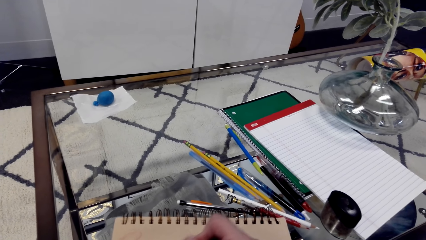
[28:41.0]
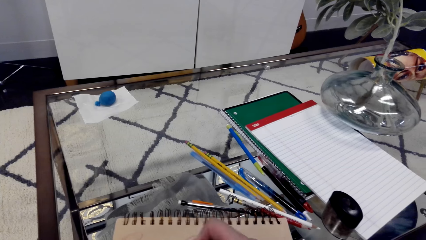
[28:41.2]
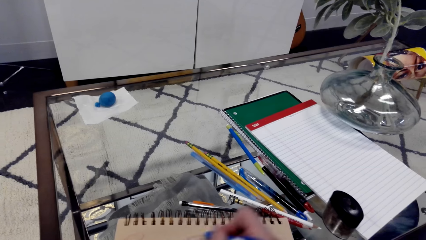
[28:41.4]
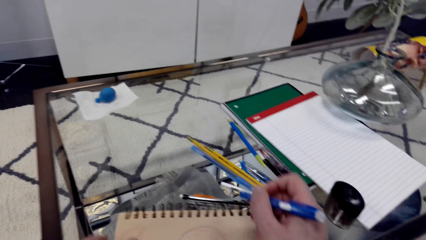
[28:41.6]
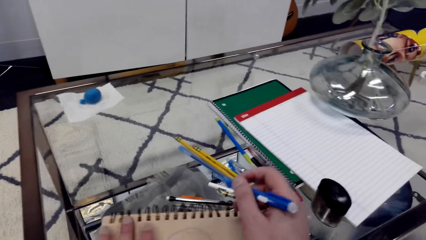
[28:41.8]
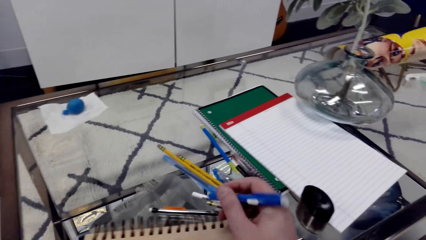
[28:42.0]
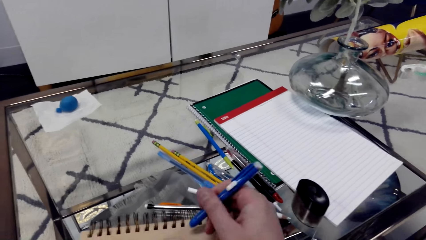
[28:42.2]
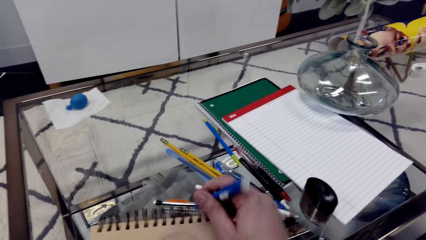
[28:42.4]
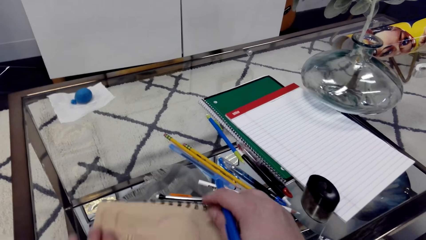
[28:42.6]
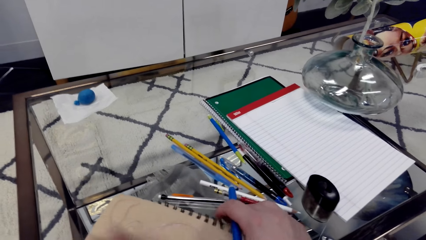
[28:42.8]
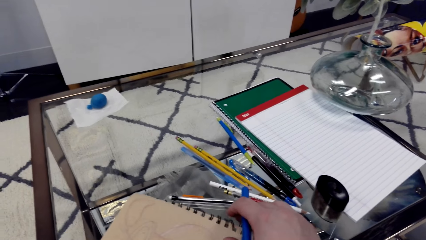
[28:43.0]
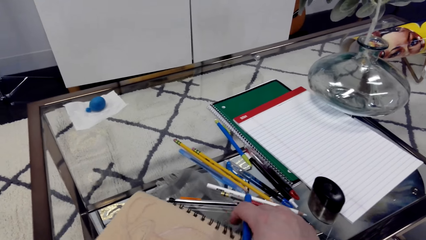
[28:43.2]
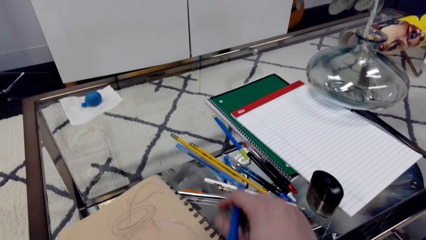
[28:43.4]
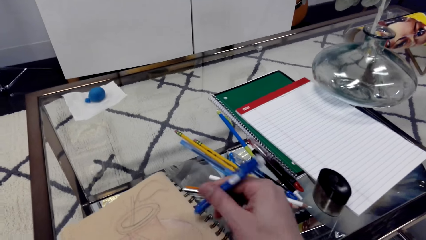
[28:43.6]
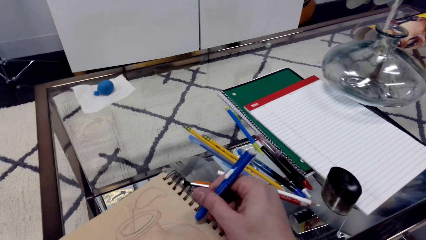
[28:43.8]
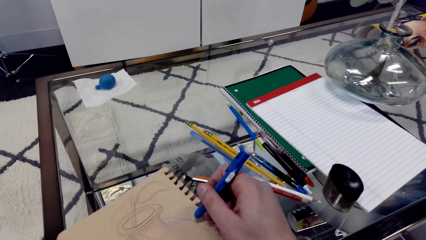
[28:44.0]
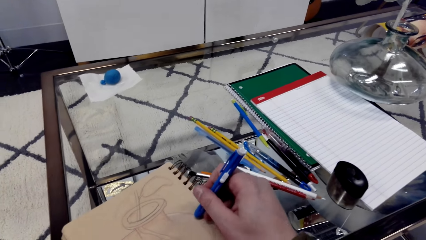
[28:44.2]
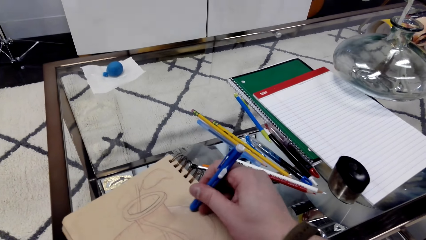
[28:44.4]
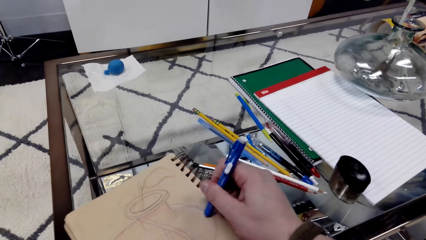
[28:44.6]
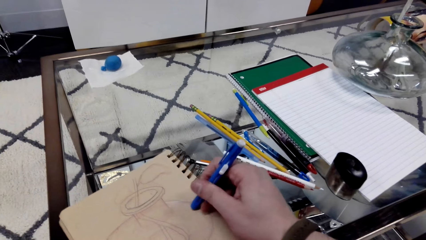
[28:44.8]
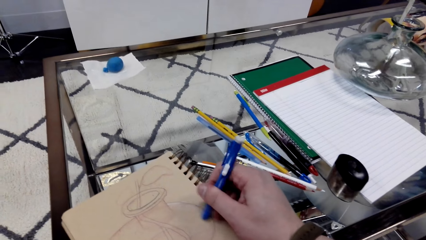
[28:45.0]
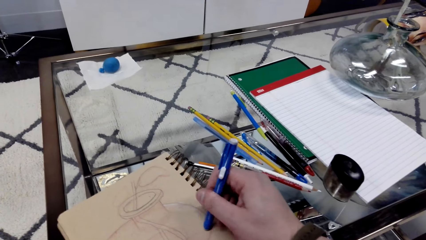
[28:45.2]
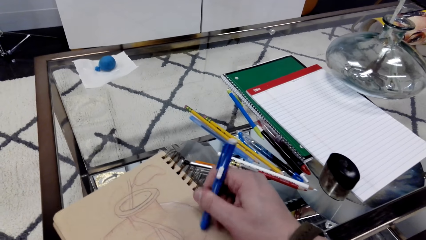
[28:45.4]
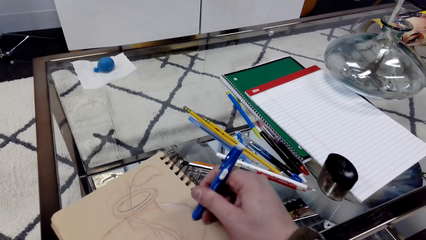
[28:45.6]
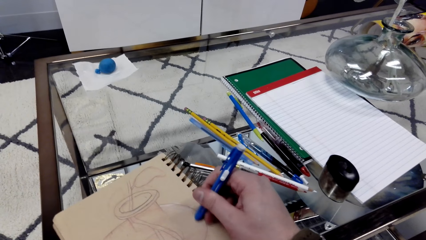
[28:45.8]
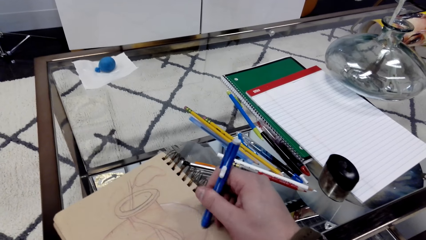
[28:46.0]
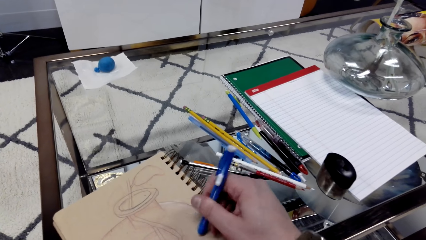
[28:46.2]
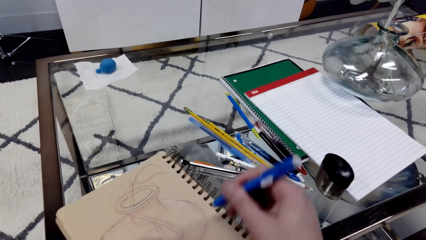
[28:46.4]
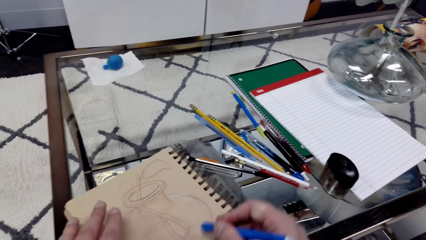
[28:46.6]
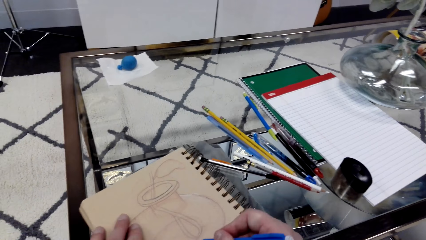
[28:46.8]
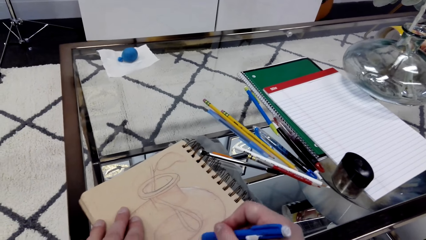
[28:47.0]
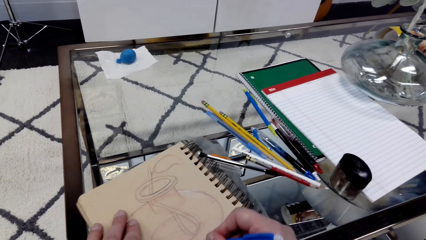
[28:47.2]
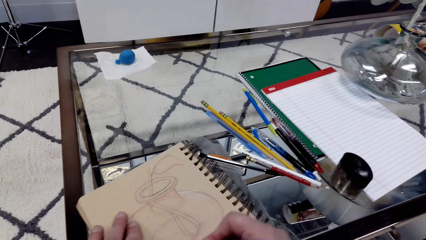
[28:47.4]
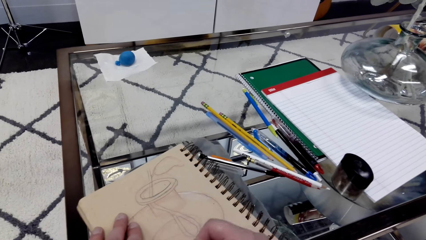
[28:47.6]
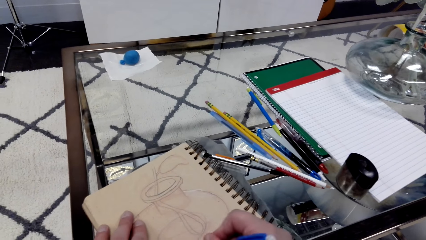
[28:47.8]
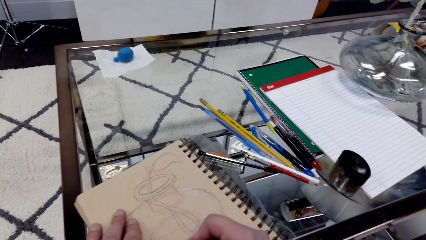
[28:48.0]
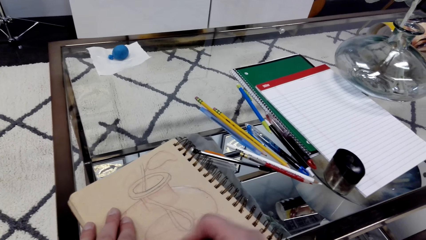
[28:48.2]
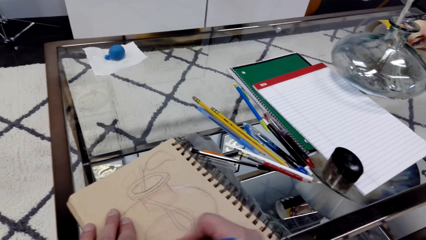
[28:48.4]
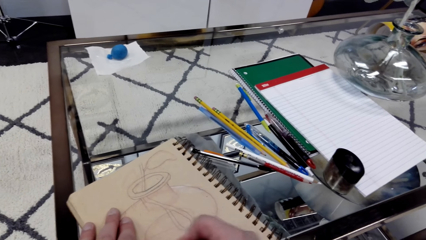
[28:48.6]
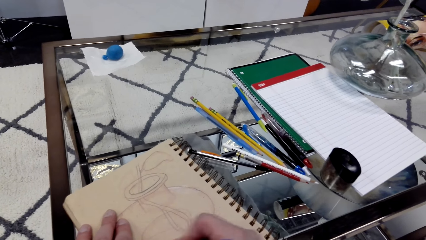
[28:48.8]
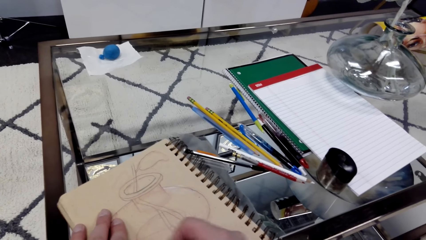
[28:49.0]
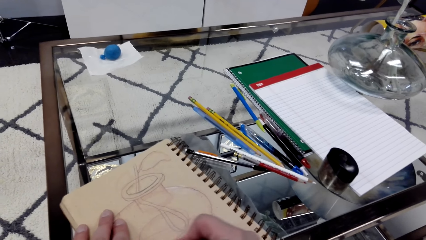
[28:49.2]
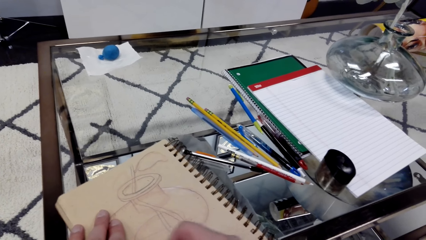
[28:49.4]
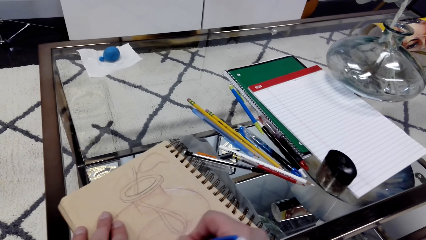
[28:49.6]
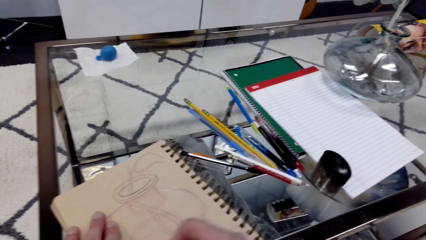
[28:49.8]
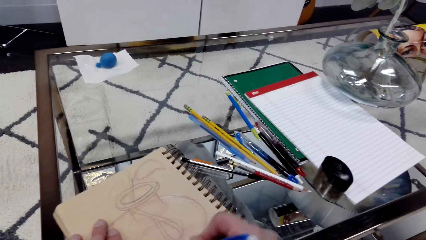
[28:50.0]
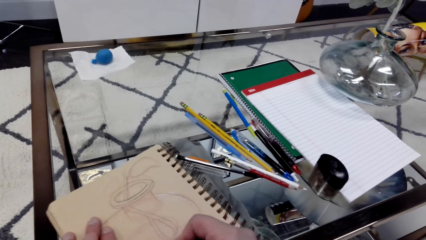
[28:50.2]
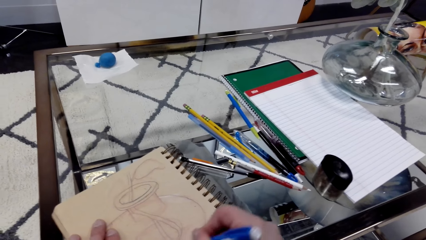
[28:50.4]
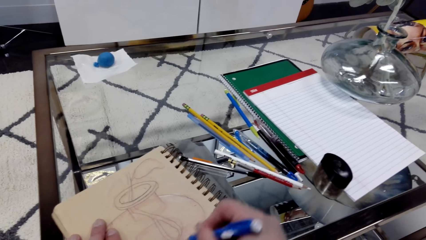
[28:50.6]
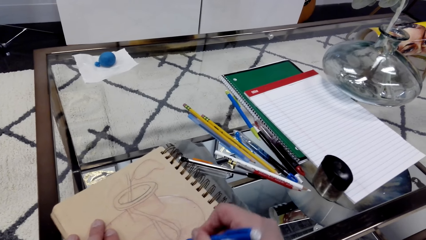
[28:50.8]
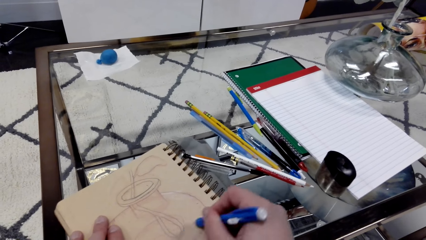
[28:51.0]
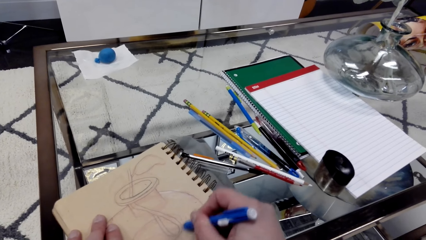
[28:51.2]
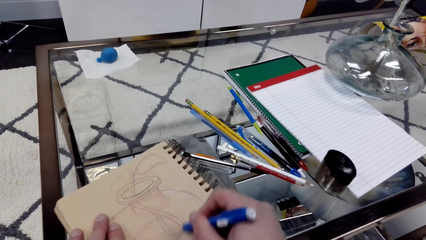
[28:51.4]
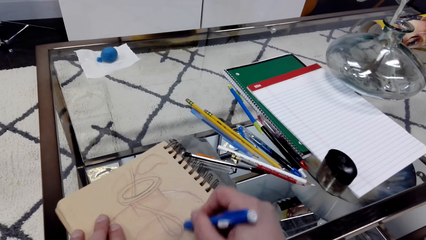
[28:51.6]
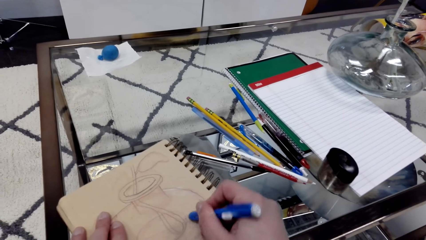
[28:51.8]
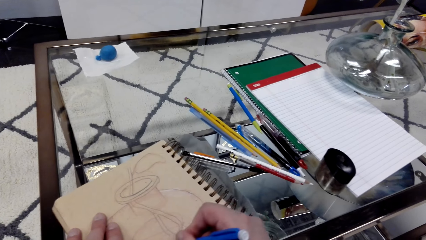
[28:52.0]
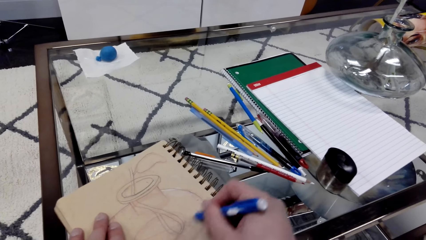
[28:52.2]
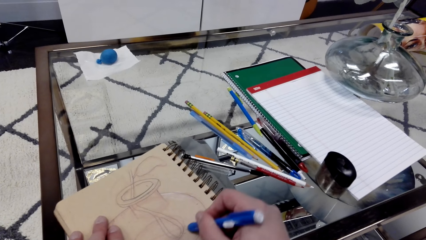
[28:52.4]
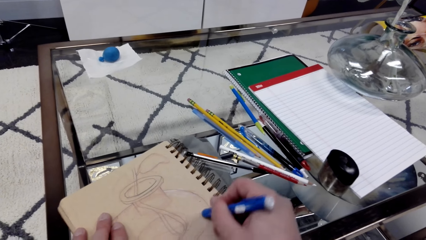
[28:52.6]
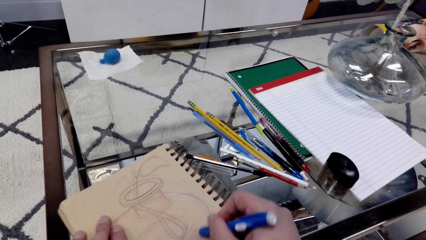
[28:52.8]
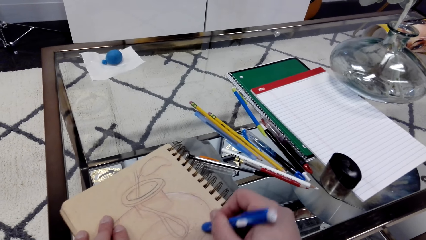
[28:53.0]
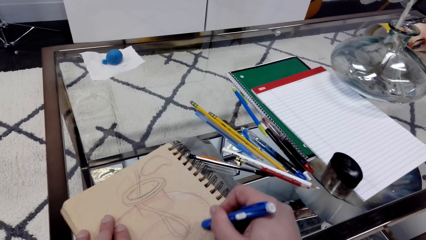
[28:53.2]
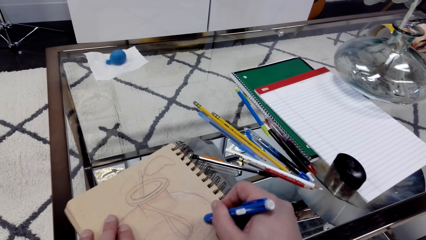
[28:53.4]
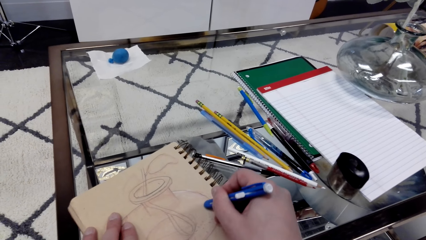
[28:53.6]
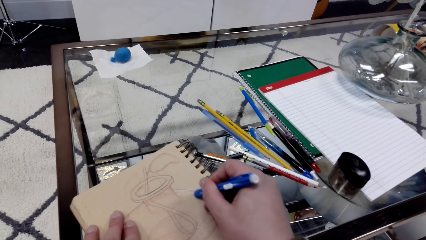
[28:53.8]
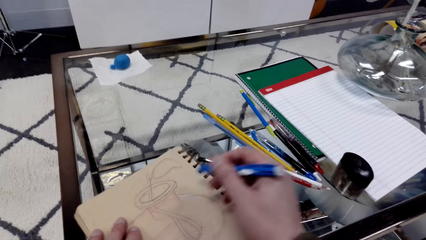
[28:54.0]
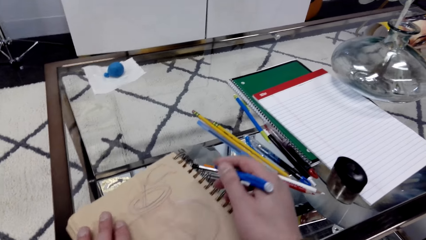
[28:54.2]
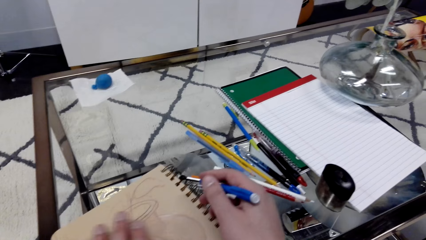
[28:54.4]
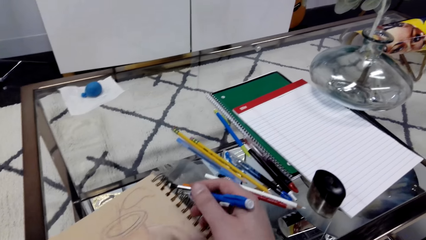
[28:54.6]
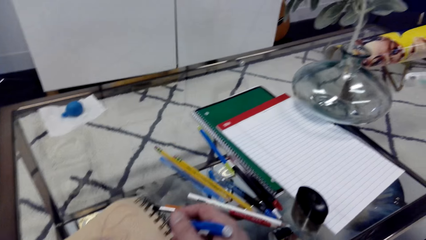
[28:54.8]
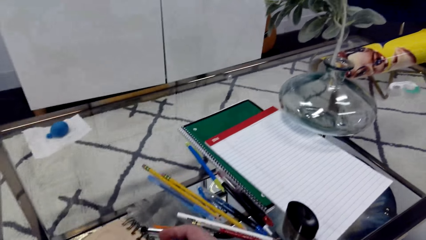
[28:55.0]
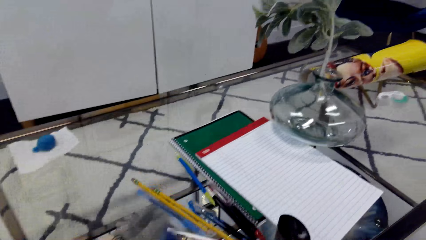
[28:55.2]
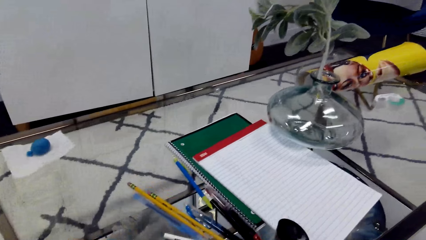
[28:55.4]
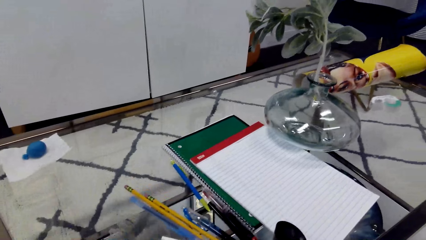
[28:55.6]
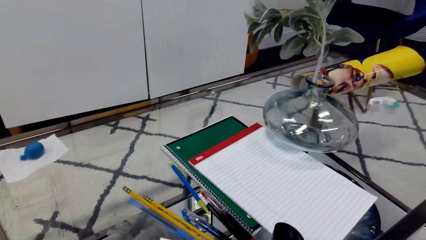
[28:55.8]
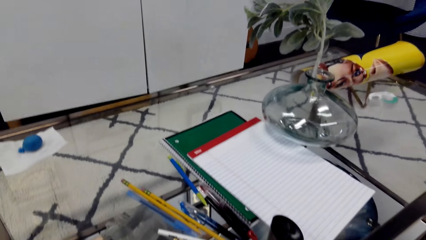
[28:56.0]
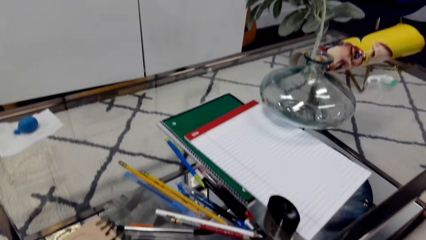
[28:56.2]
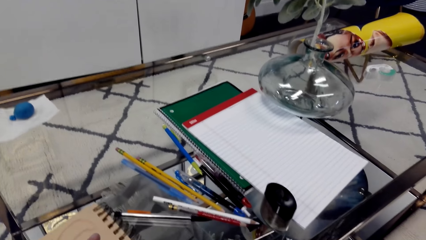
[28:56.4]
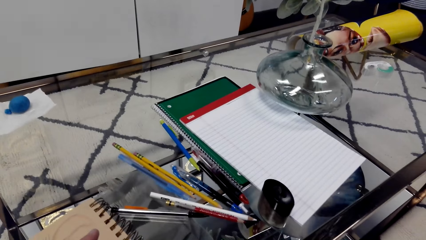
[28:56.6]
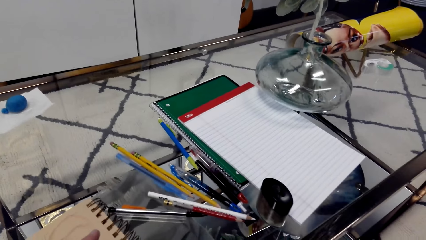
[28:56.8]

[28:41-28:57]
The camera wearer moves the book. He paints the sketch with the pencil. He wipes the book with his hand. He paints the sketch with the pencil.
